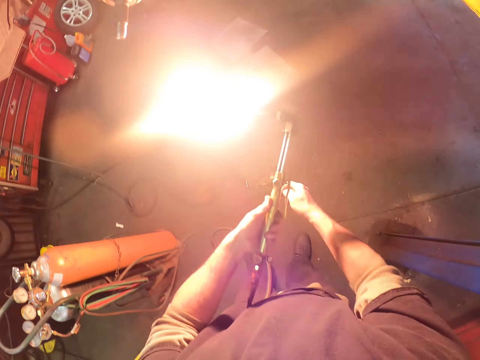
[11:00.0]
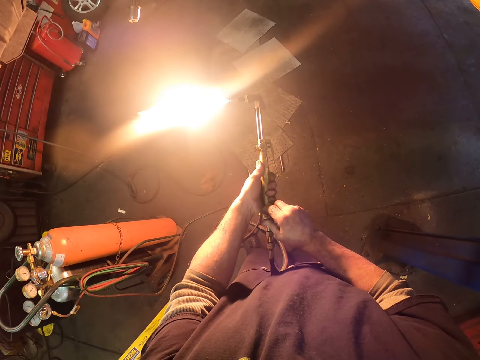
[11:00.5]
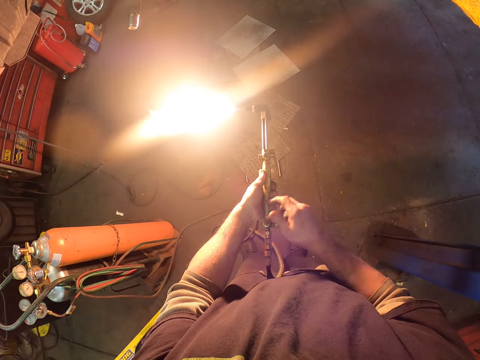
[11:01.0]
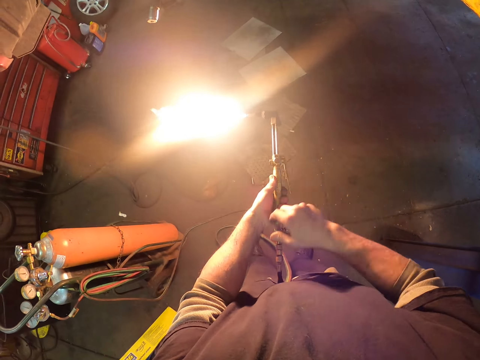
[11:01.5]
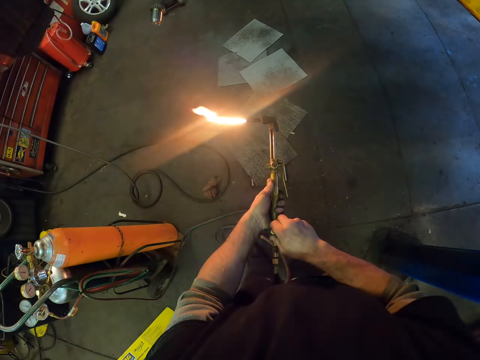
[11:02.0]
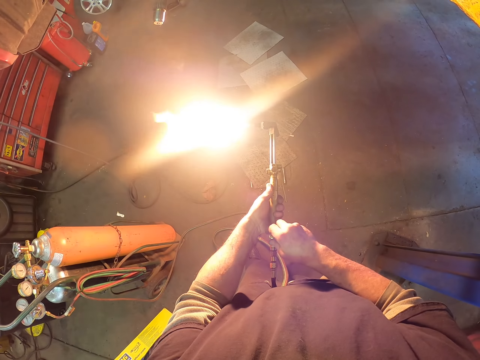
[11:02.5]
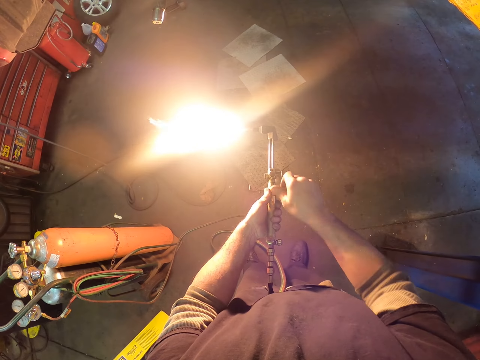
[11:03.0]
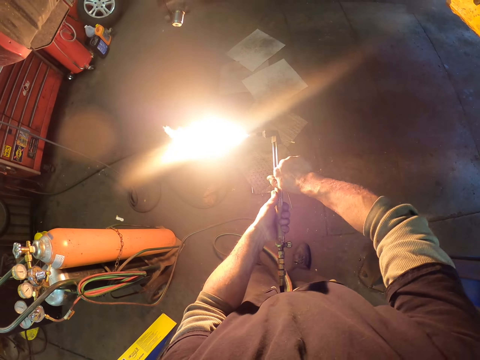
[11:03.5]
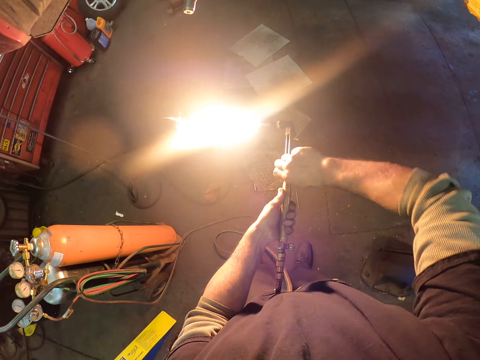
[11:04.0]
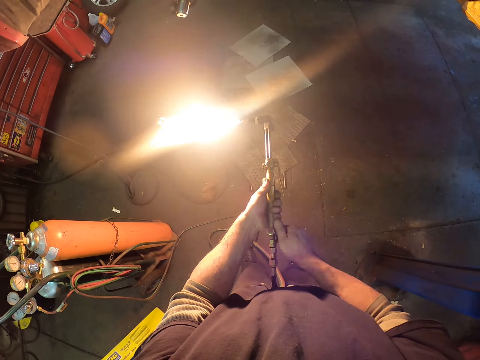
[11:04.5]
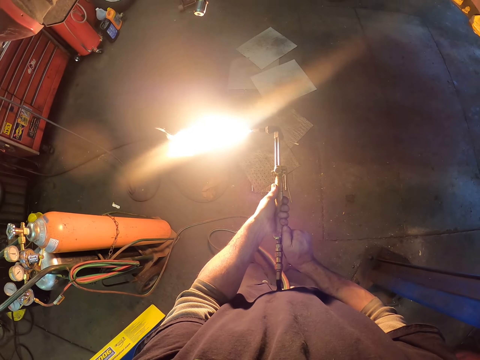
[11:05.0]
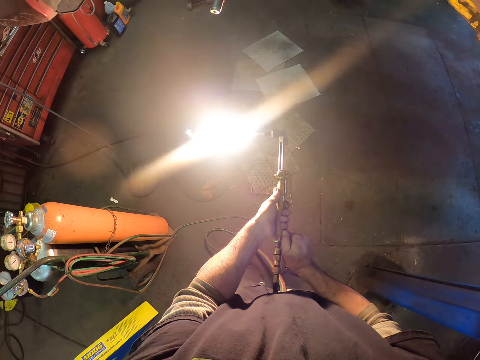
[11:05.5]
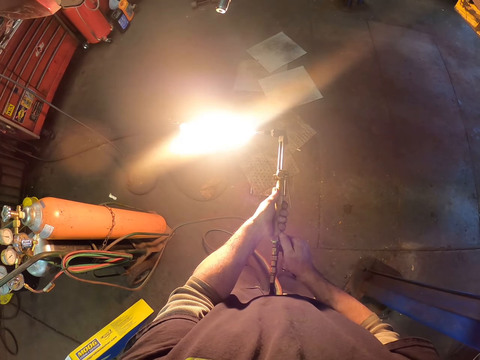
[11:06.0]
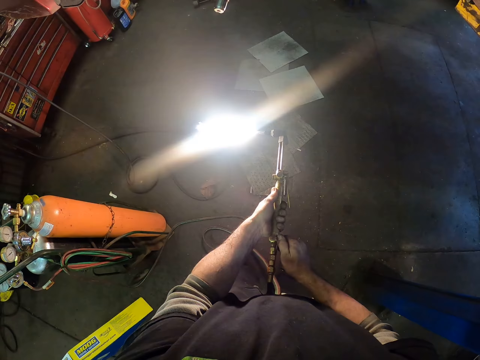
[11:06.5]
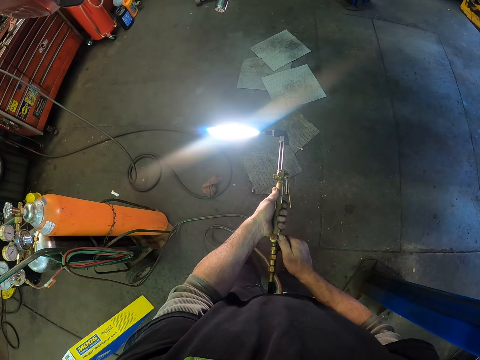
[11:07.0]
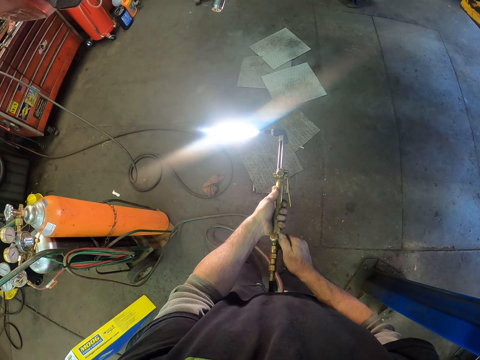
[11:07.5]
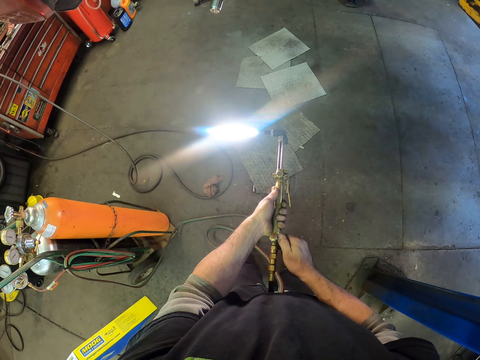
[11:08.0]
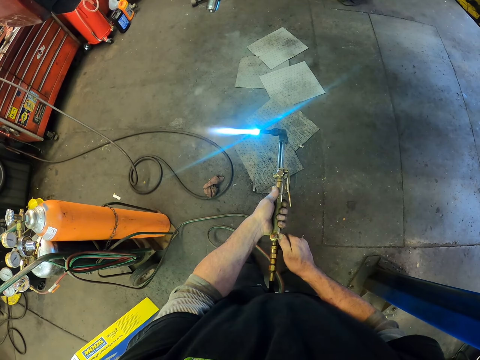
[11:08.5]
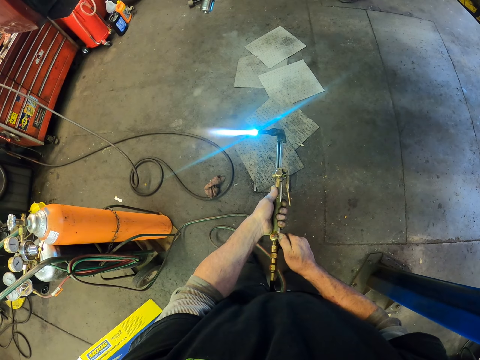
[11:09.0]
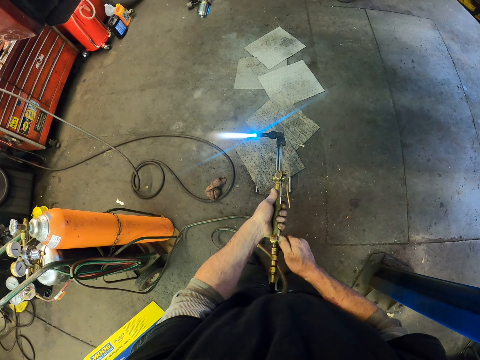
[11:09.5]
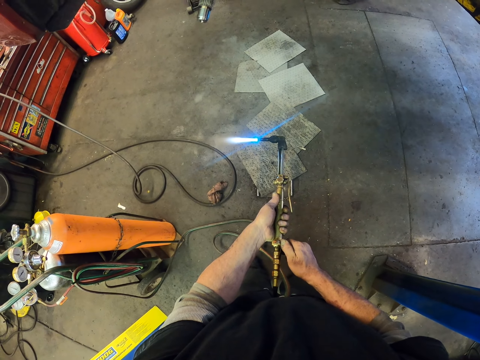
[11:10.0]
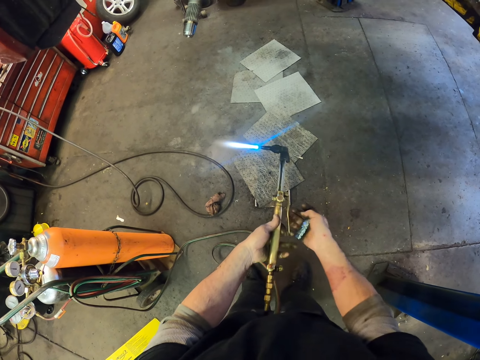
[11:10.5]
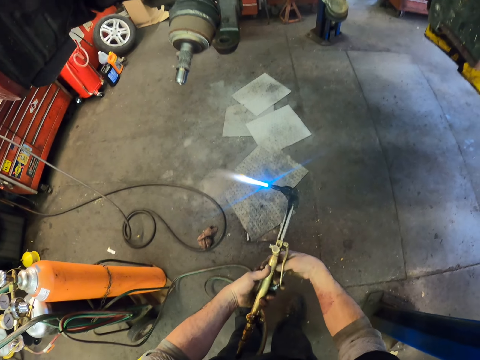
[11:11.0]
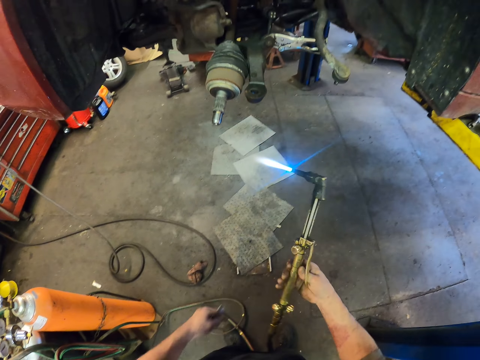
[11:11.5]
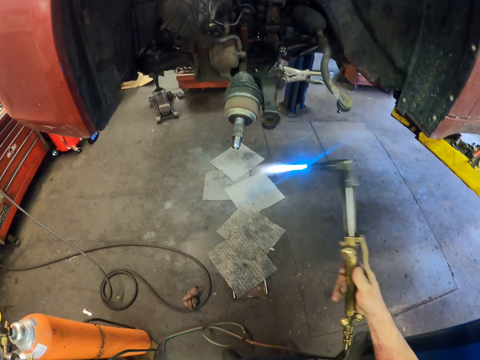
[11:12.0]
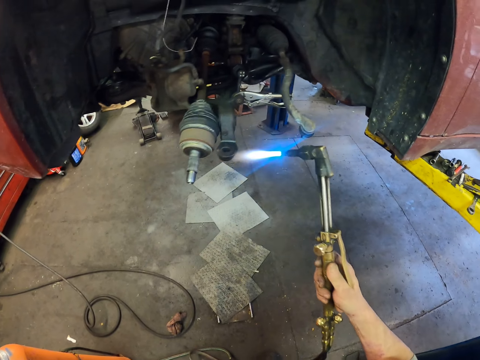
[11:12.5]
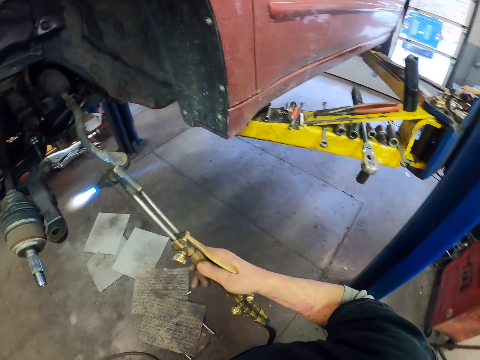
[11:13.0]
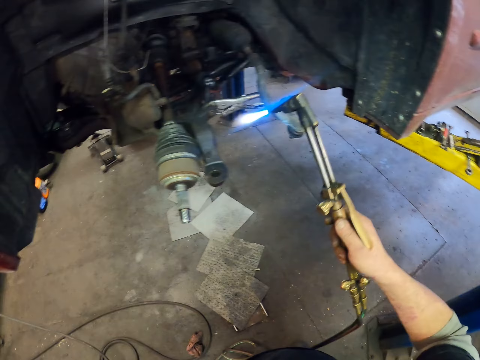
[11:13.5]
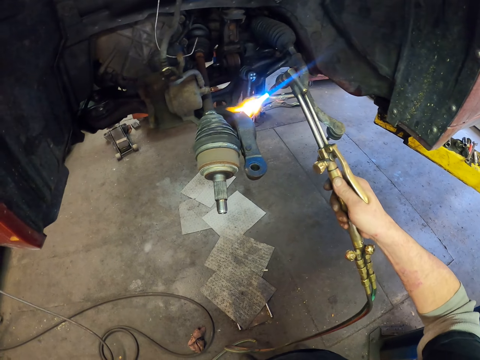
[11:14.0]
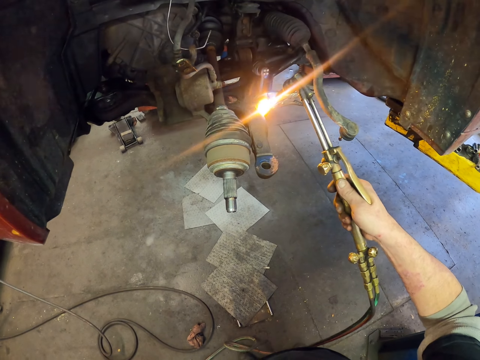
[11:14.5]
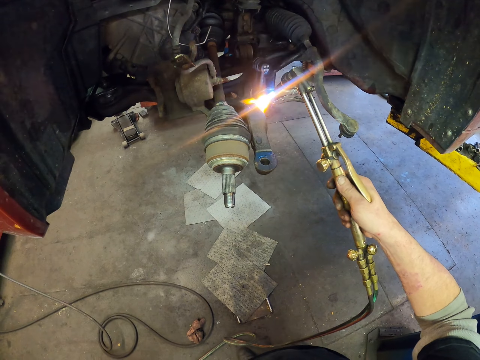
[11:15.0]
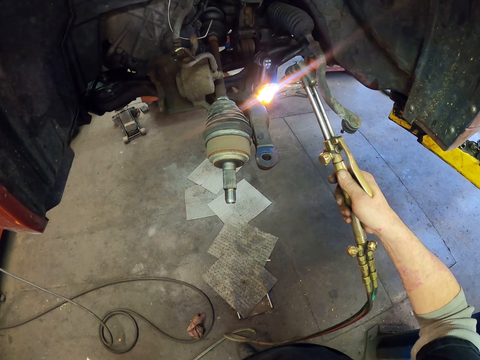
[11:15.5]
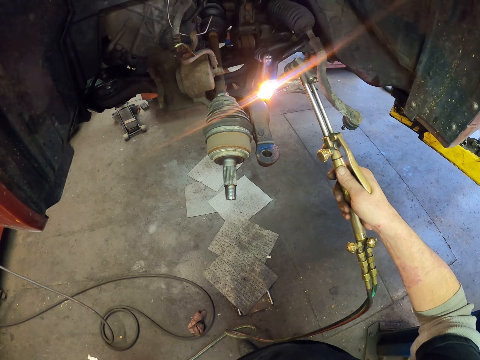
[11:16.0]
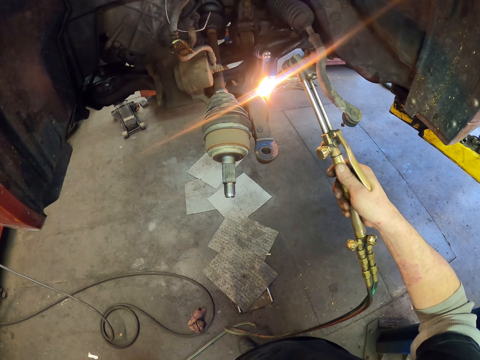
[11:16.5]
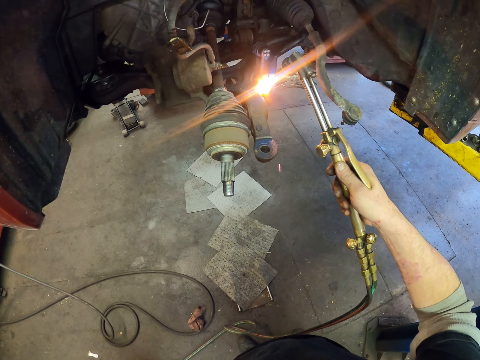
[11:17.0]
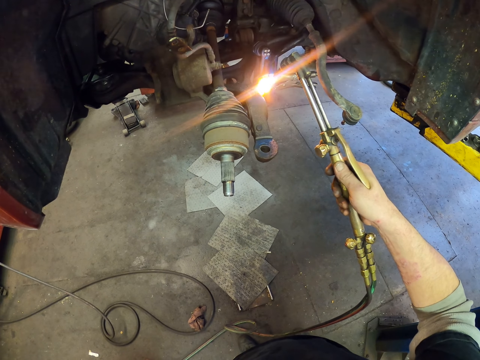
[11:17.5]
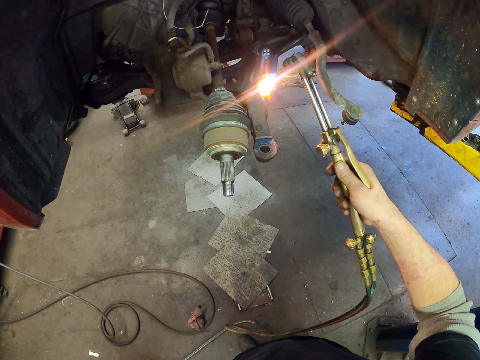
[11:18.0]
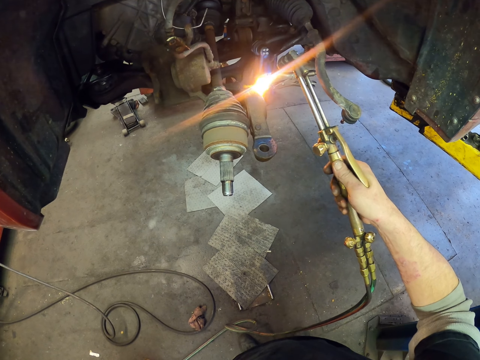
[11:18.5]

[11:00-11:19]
The camera wearer turns on the wire. They light the welding cable. They weld the forklift. They burn the metal.

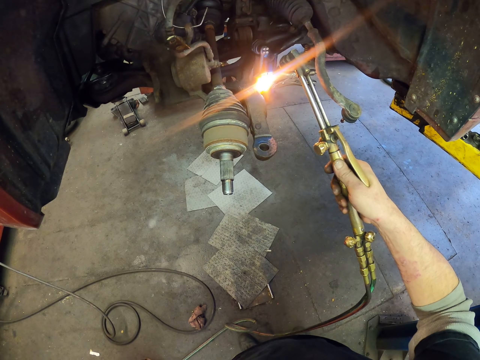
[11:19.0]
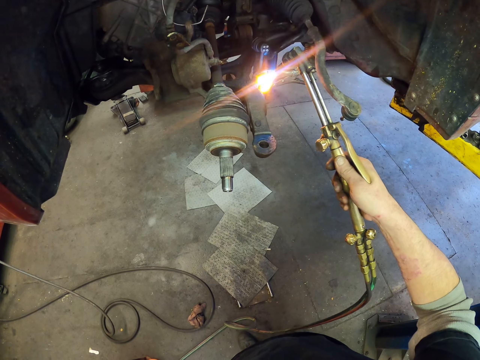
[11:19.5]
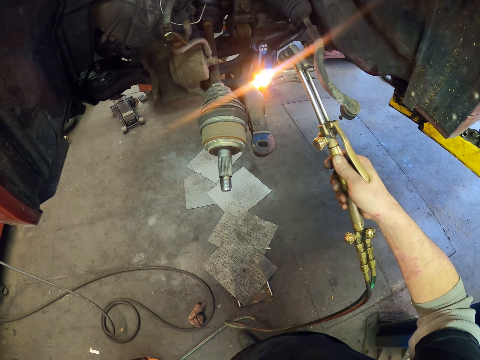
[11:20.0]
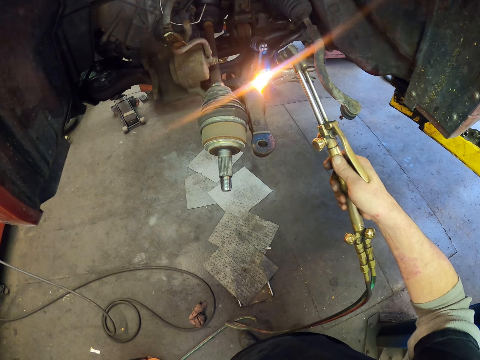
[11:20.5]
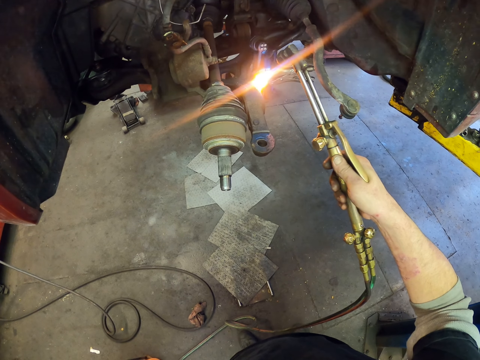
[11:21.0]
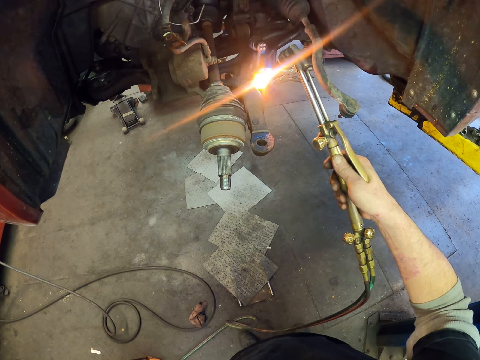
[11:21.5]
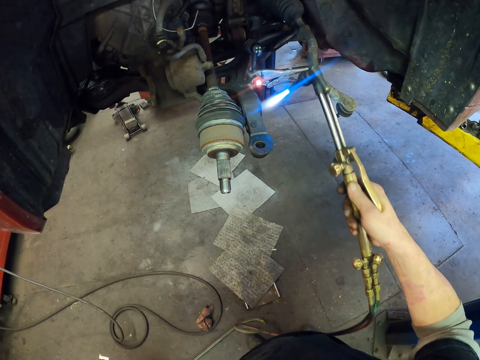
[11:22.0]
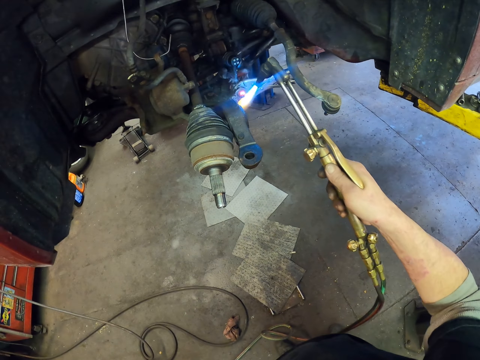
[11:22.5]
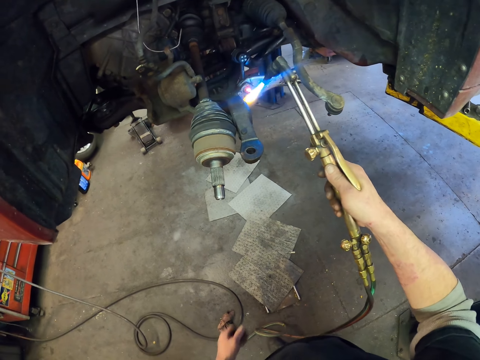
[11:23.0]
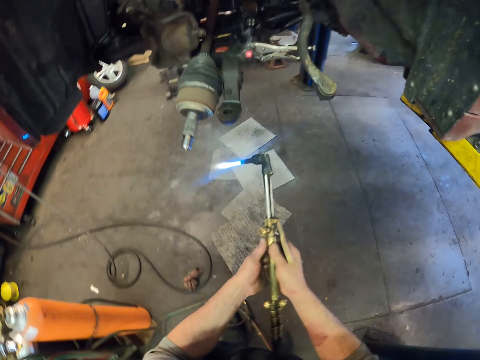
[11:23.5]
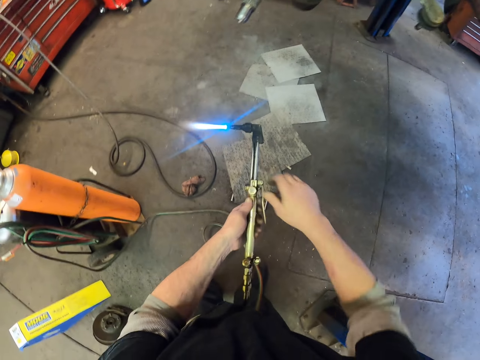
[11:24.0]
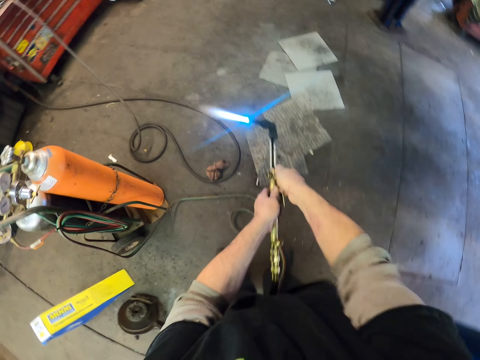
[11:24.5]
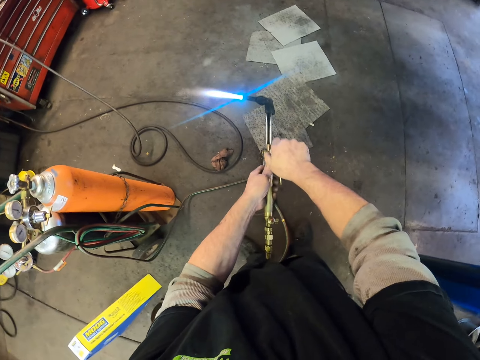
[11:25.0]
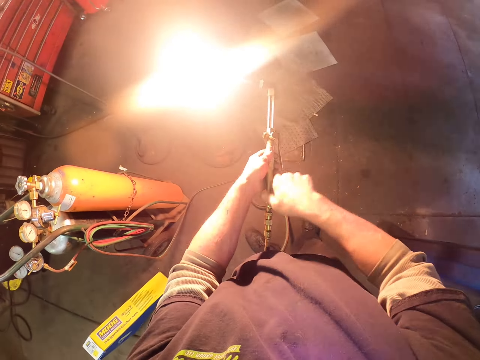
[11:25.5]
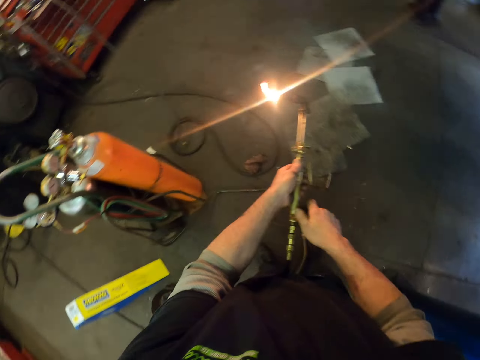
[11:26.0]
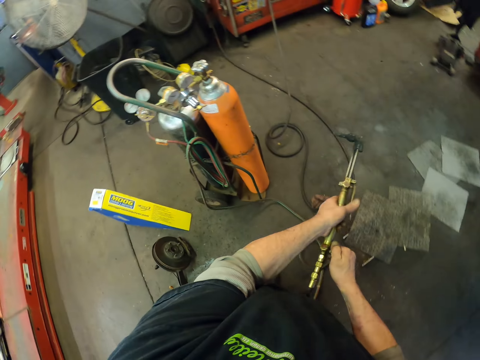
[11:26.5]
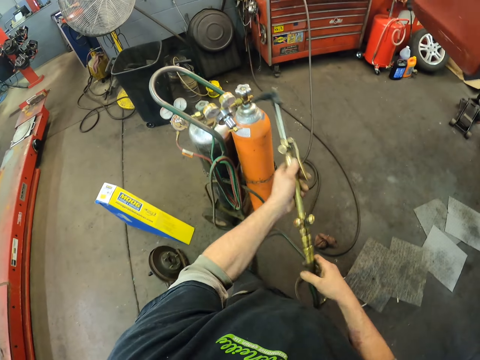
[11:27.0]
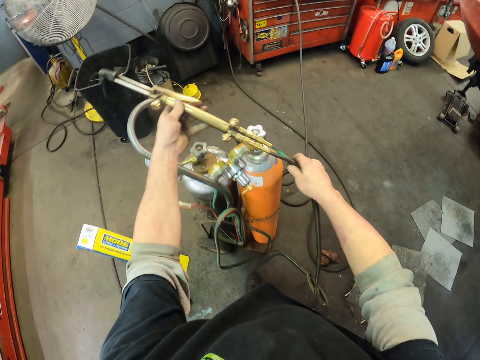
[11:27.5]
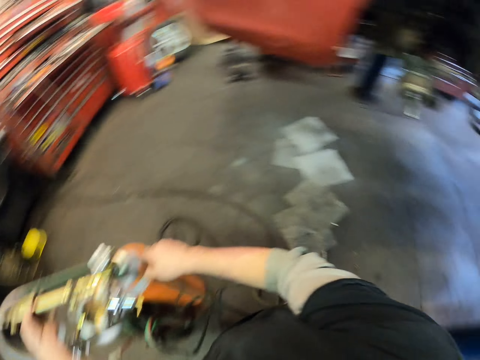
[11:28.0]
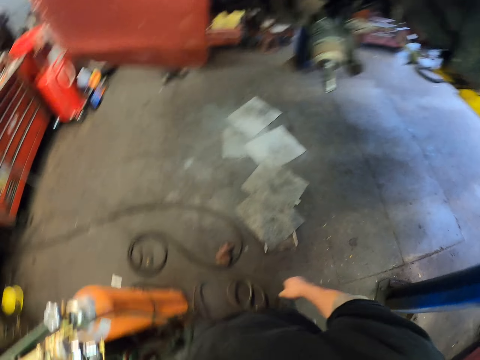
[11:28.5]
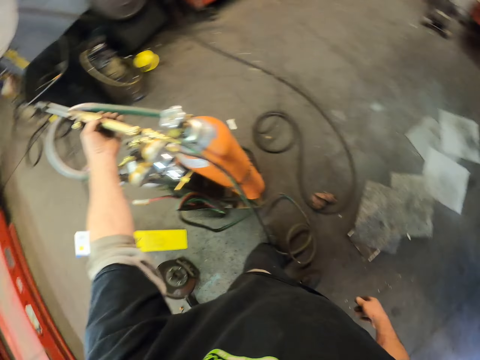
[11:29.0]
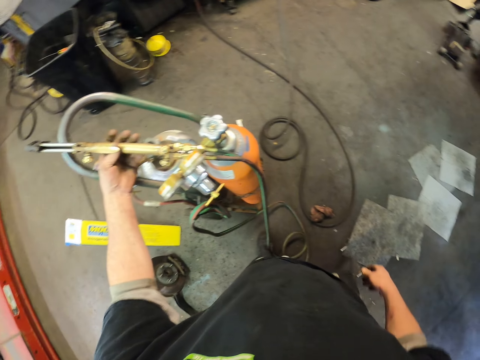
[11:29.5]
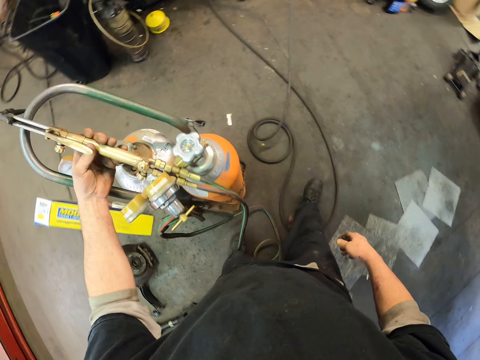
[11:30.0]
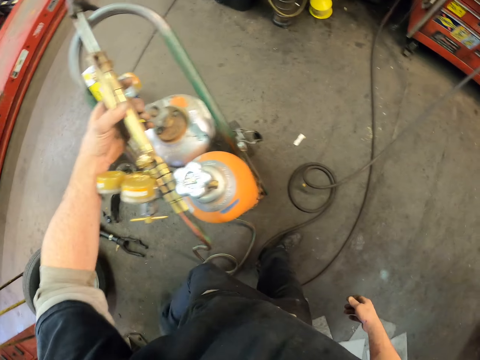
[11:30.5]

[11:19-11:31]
The camera wearer turns off the fire. They adjust the welding cable. They put down the welding cable.
